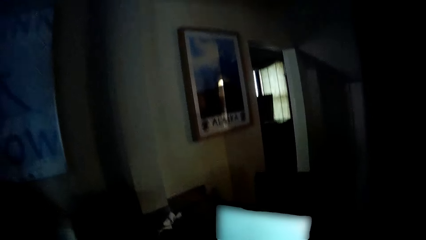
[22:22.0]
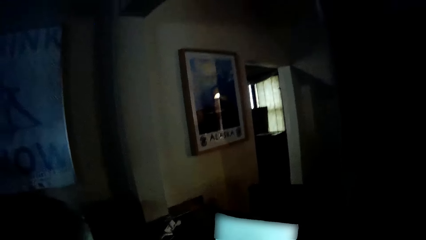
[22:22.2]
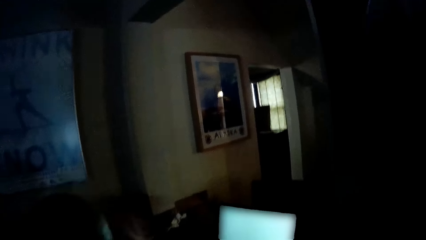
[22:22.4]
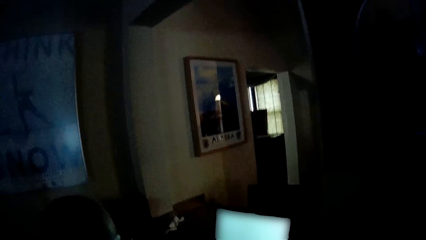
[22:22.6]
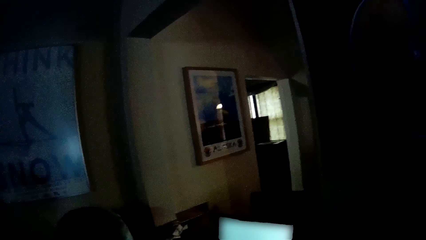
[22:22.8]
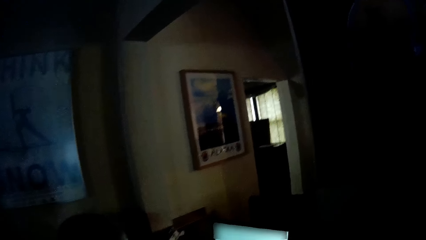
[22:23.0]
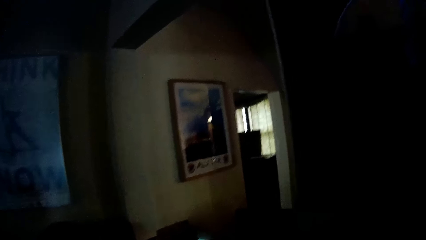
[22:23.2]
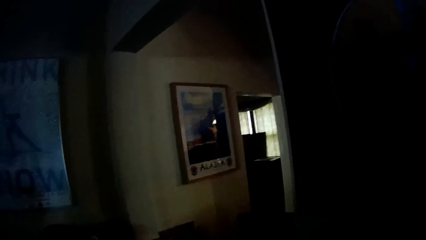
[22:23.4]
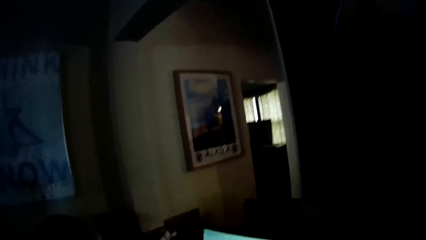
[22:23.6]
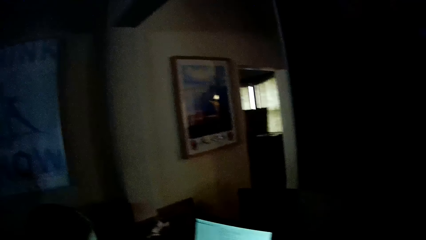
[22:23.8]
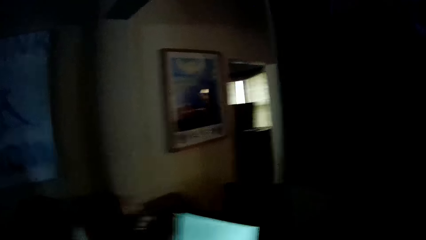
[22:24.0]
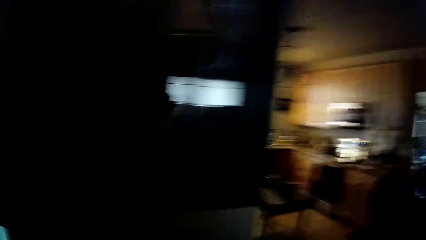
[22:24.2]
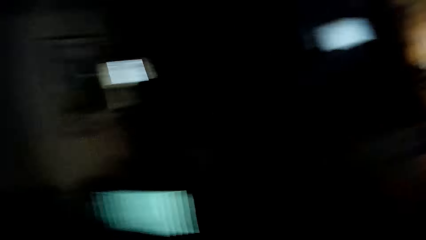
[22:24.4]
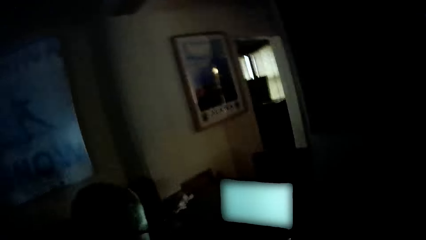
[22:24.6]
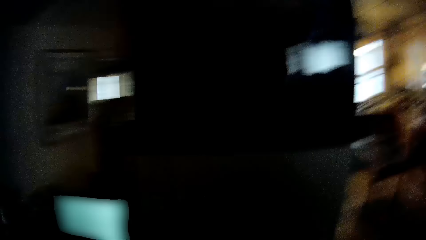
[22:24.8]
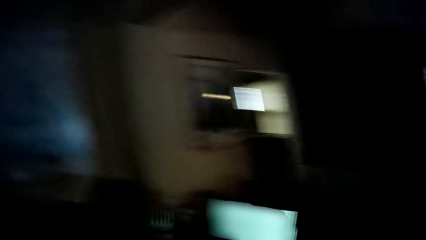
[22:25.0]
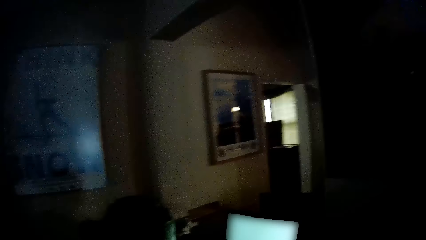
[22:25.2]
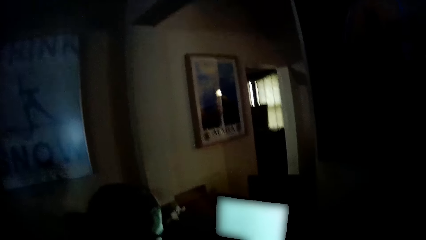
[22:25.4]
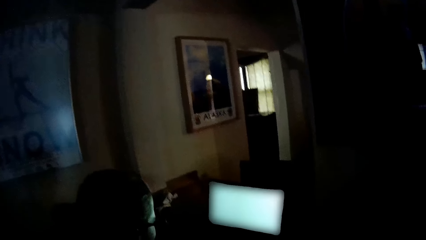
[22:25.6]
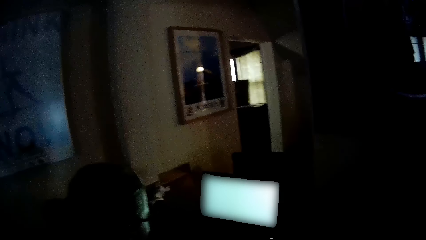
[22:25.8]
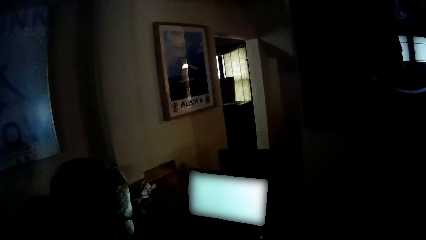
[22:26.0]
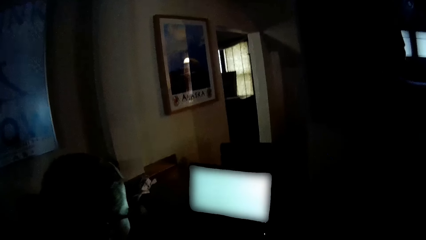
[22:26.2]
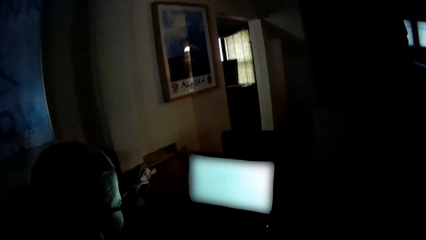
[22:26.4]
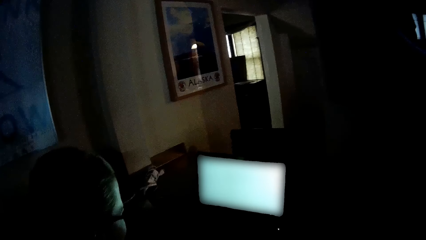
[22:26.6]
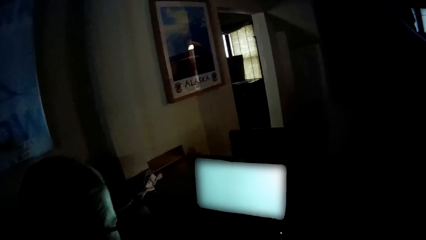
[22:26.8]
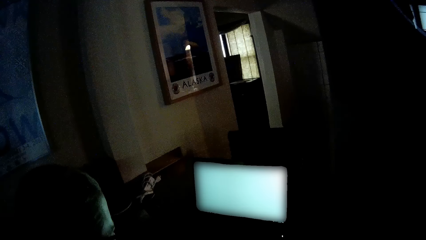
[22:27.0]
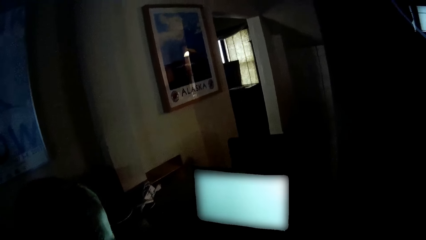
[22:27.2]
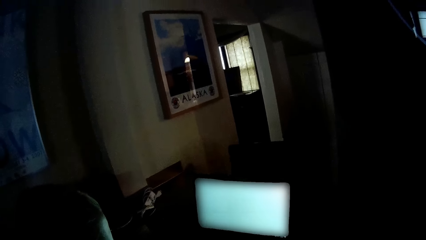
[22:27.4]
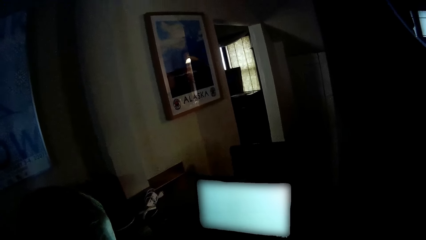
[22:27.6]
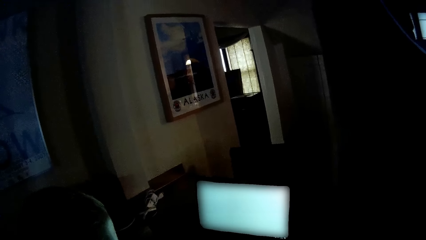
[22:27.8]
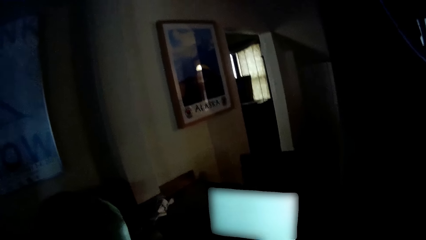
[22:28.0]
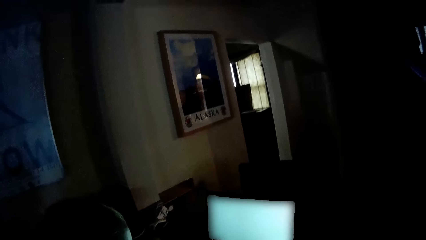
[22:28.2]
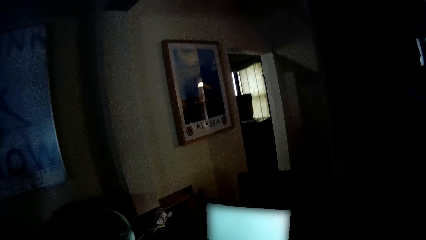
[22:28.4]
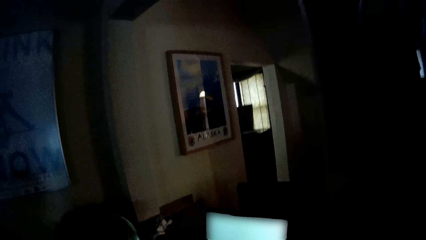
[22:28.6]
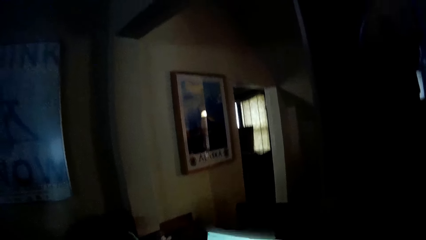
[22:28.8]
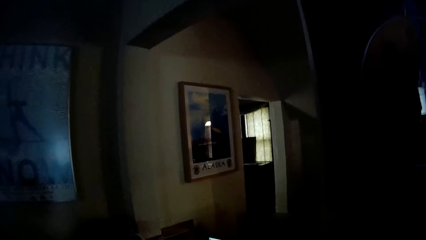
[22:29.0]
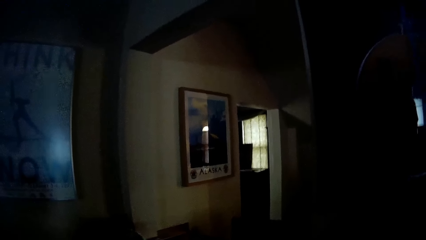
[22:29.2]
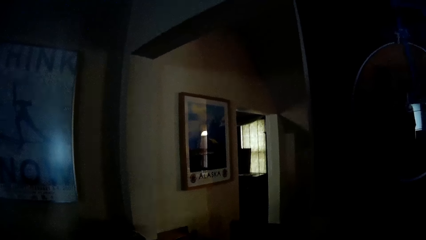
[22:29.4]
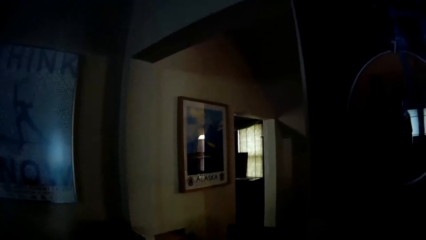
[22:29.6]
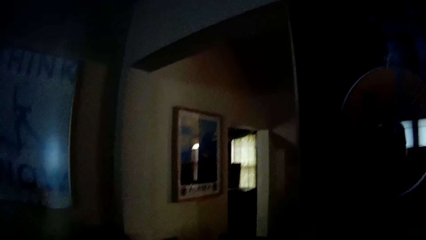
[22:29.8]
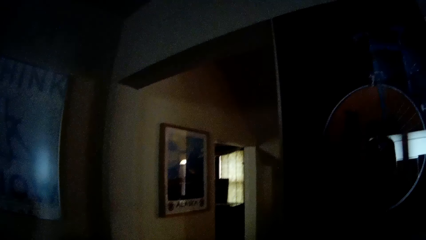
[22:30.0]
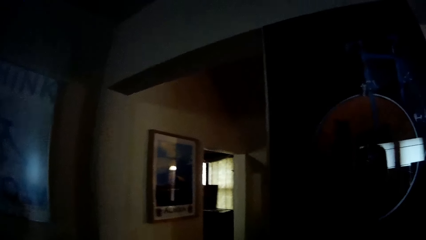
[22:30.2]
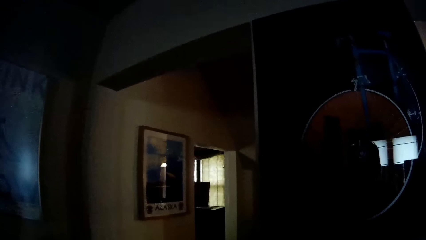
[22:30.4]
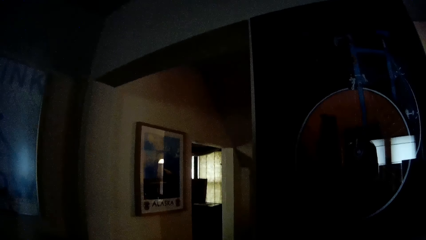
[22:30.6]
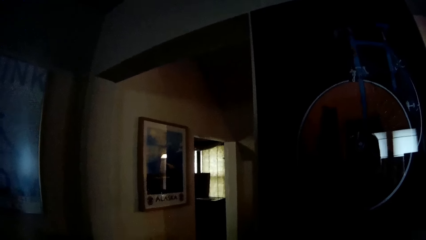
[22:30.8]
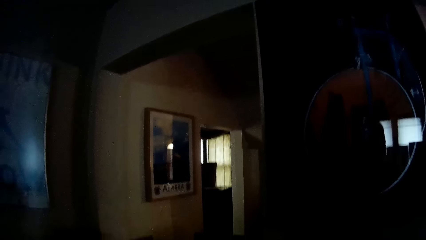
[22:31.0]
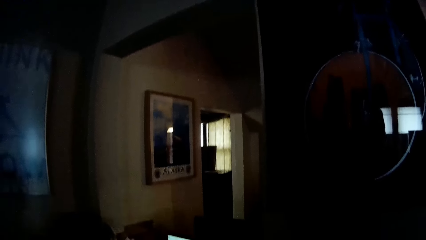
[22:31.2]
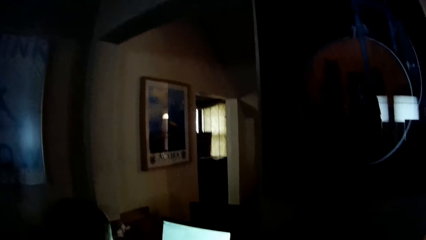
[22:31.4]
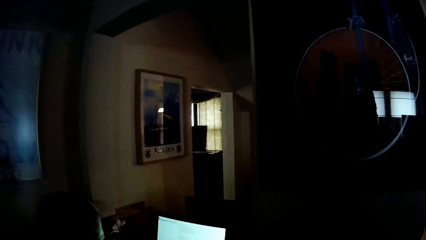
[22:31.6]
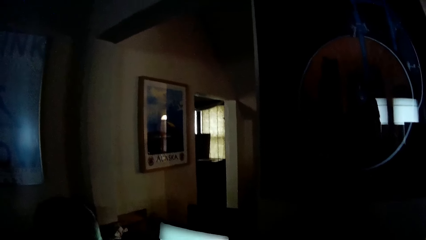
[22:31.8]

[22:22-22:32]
The camera wearer looks around the house. They stare at the computer screen.

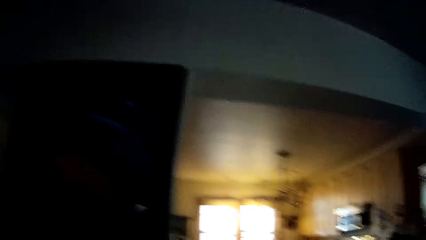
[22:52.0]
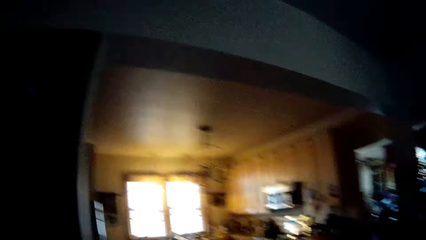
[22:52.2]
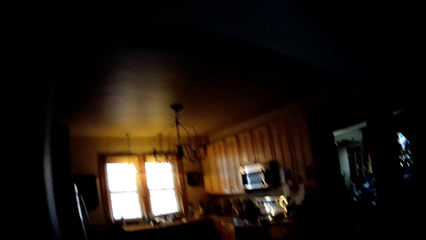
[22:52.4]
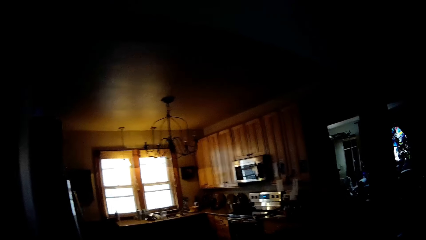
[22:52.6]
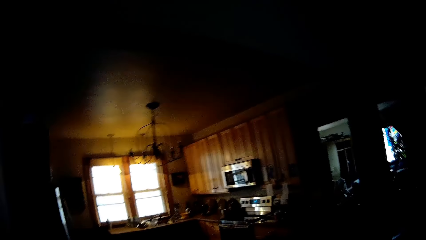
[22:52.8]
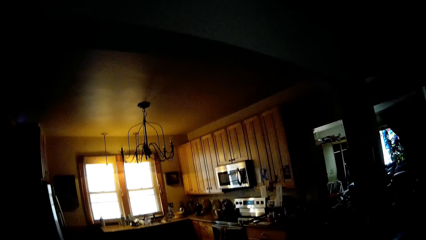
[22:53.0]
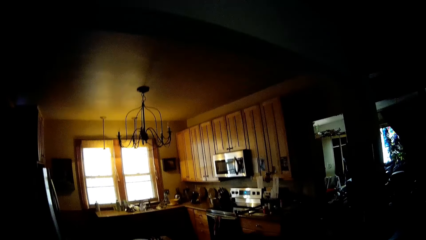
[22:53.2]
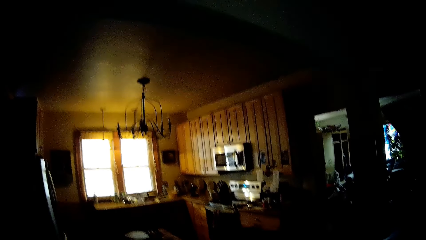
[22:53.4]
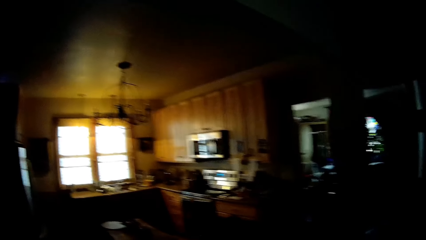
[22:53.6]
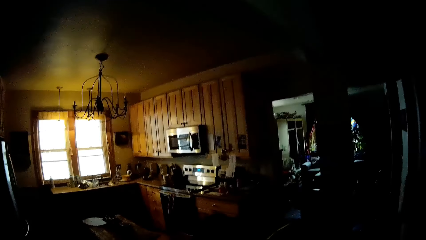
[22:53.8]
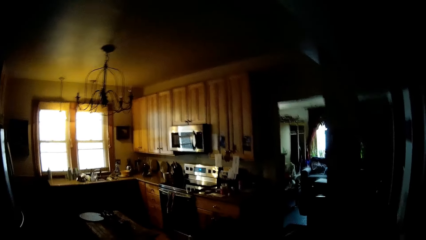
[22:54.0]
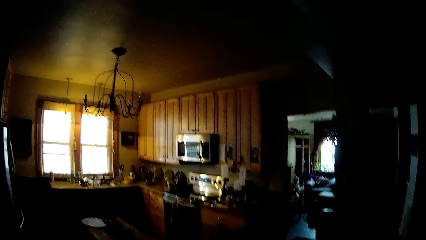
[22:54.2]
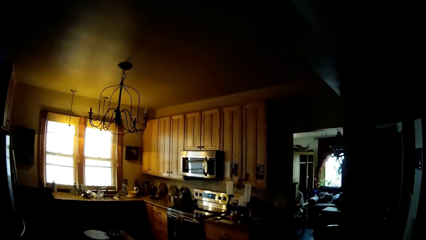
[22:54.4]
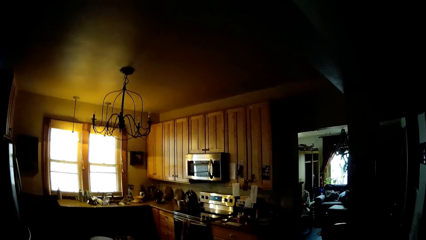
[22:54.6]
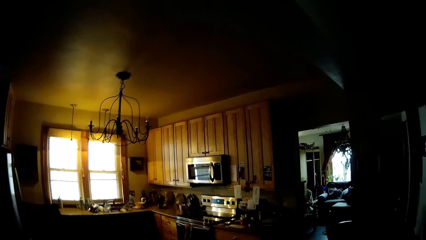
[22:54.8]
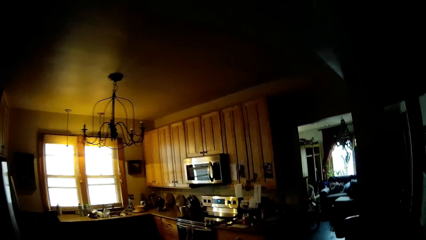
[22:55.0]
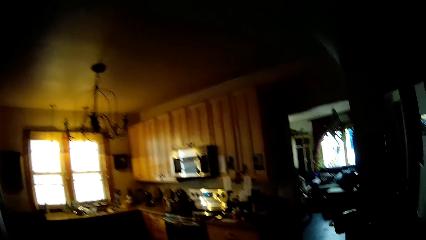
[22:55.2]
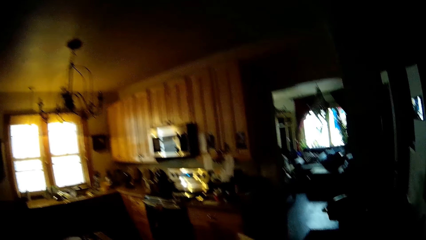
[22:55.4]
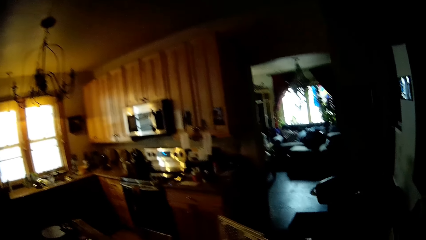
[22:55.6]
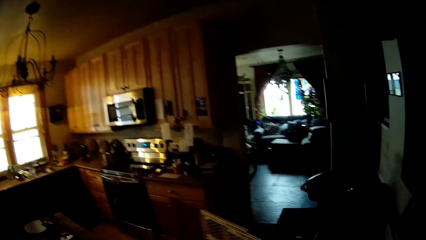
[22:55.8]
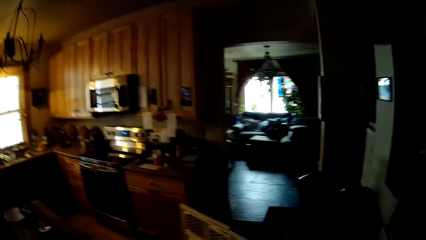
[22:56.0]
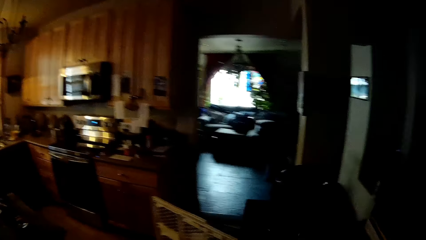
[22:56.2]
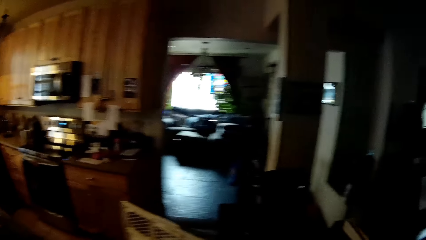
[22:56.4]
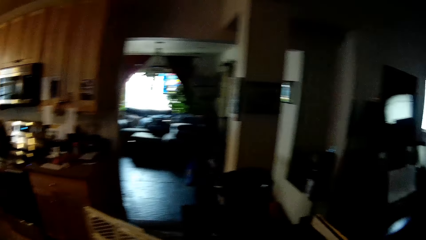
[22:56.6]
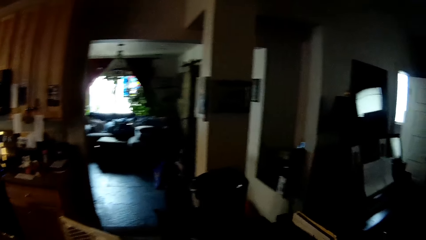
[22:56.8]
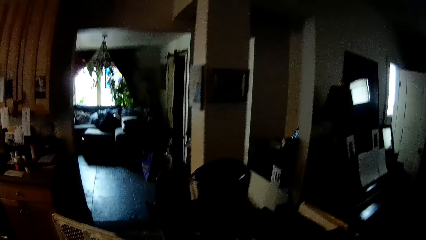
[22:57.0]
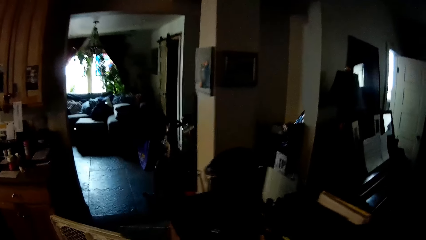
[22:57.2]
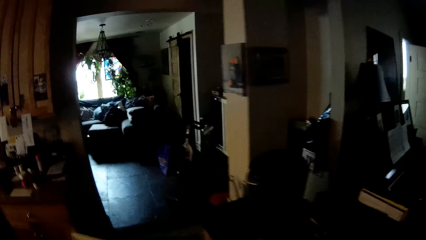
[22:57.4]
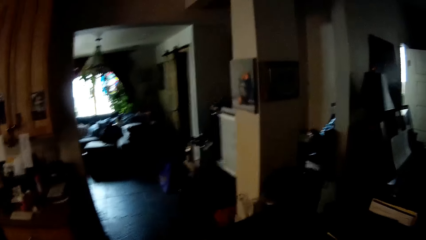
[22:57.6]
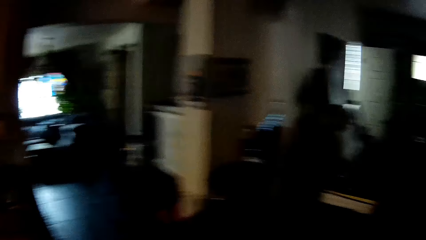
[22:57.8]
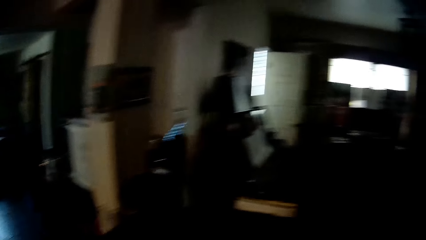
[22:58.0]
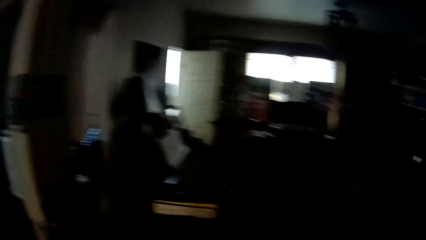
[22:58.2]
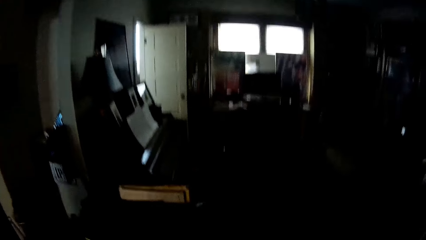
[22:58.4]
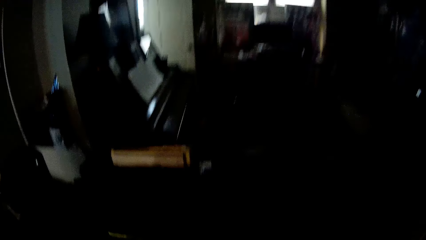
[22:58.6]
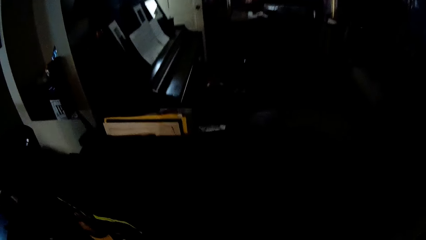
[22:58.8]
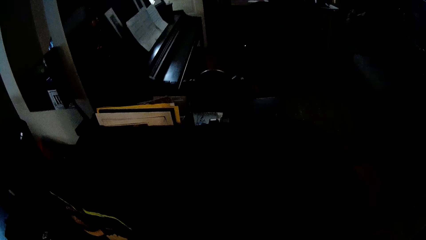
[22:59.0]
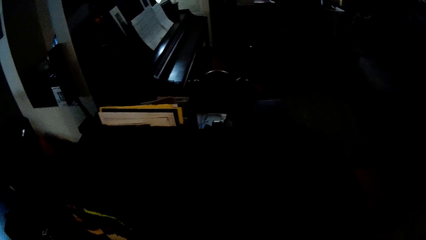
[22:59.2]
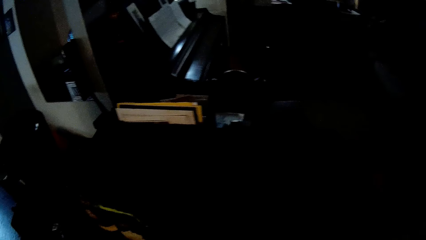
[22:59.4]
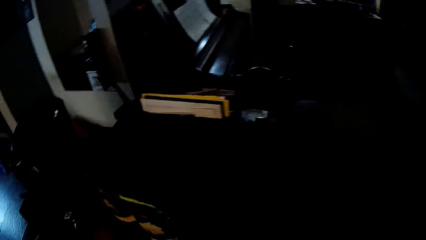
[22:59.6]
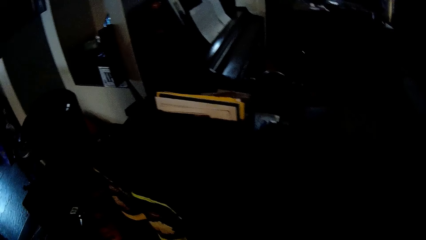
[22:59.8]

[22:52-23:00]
The camera wearer walks around the house. They look around.
